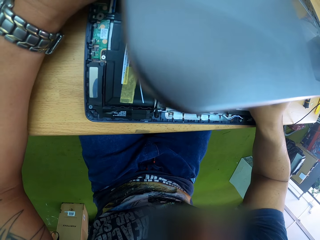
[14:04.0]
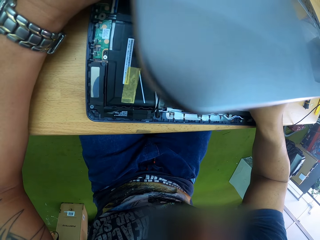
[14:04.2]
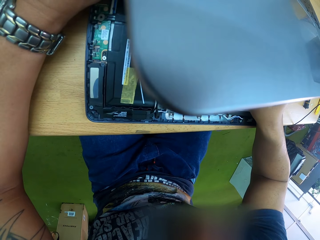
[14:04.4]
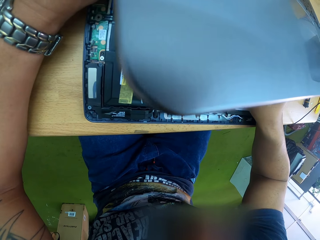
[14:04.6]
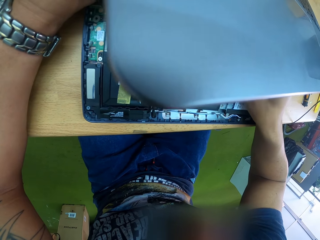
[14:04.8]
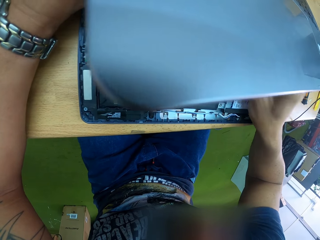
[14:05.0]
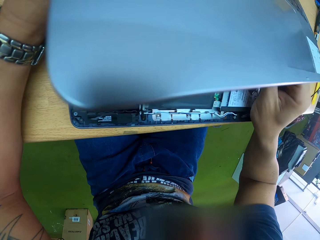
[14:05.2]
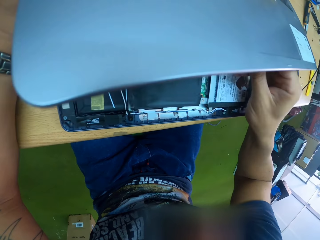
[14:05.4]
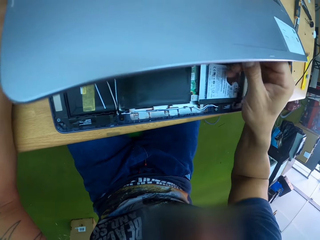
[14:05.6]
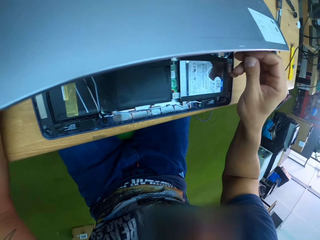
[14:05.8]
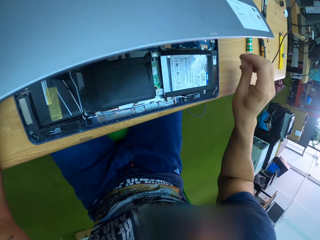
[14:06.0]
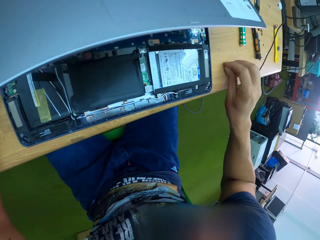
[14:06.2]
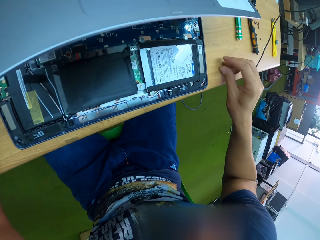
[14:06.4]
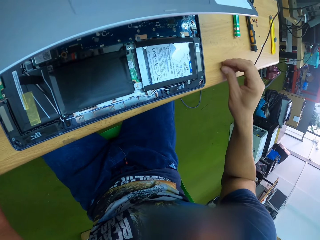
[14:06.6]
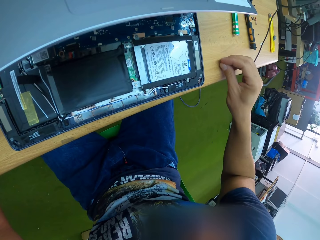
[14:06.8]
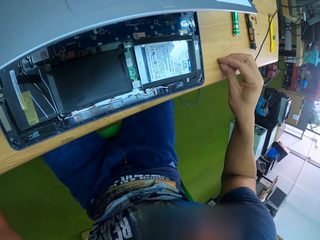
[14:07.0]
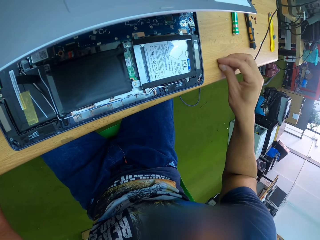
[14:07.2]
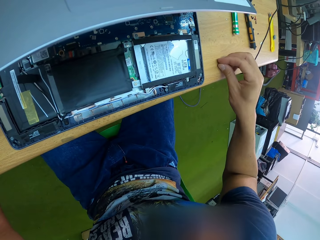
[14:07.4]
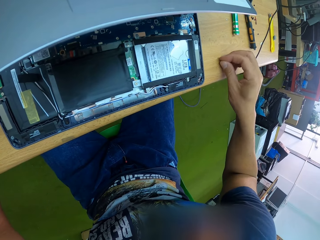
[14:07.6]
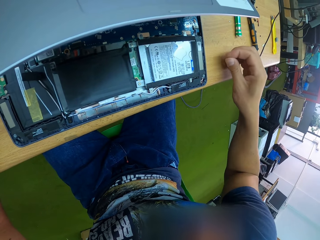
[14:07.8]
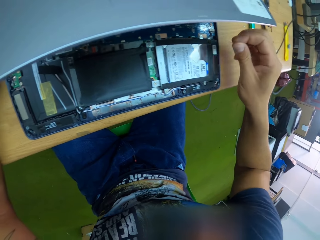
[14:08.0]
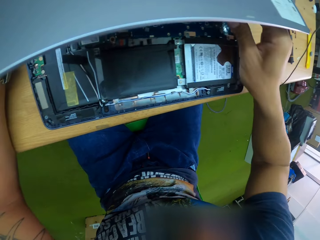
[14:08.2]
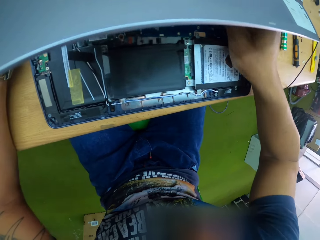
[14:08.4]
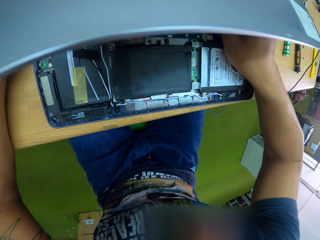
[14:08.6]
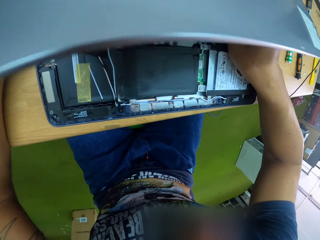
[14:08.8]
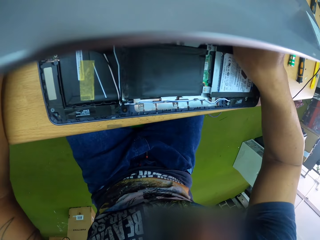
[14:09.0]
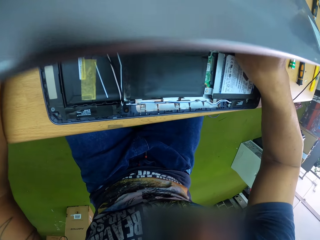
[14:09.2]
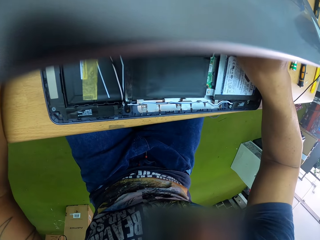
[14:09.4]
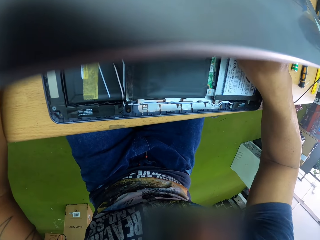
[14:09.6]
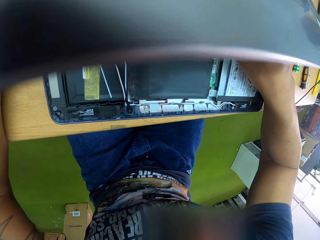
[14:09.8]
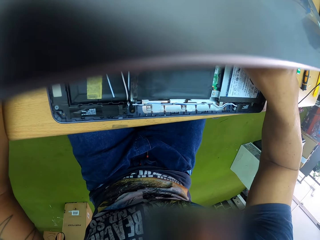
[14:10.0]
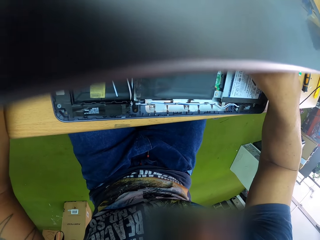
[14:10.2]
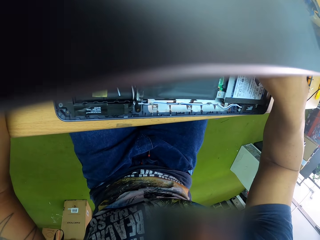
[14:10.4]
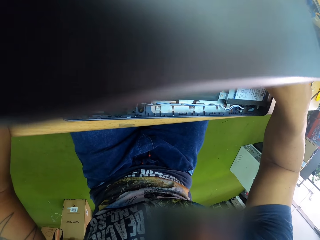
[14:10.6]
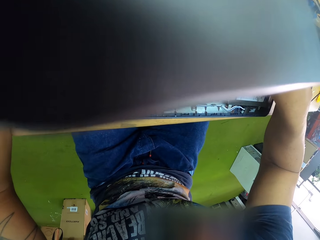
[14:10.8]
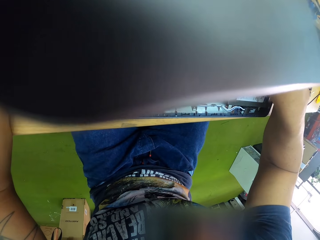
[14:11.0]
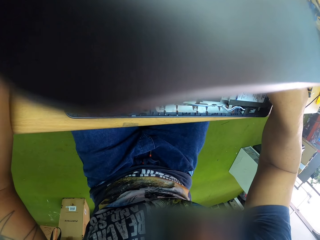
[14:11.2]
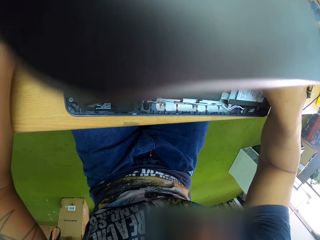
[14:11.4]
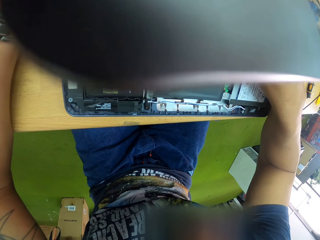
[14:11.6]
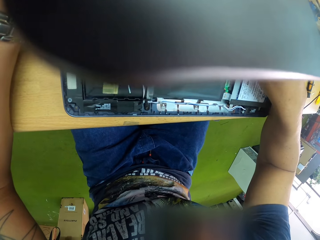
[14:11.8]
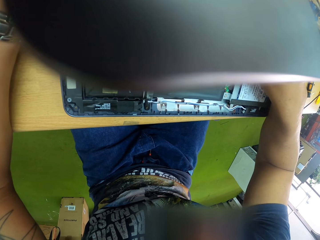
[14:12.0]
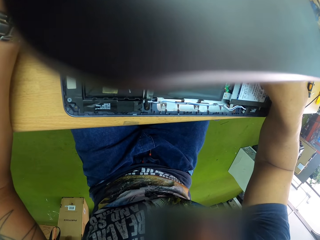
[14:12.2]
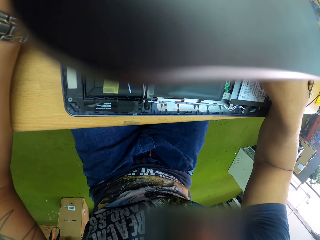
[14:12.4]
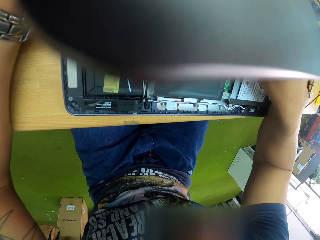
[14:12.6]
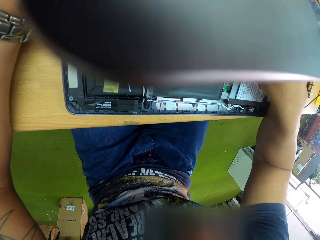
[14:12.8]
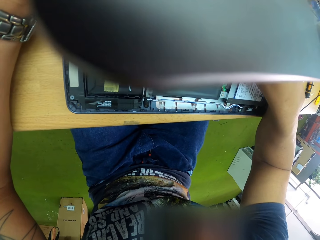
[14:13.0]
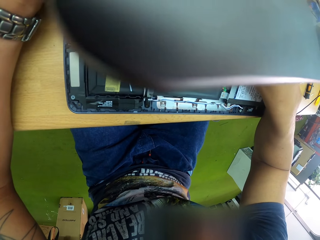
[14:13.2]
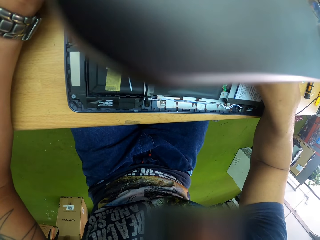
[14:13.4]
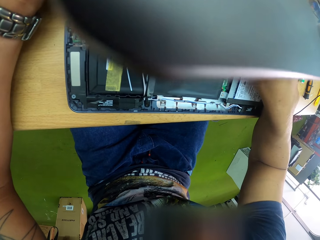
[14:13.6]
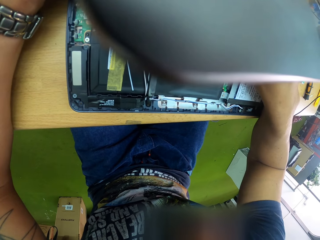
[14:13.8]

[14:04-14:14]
The camera wearer places the pin or piece of paper in his right hand on the table. He picks up the pin from the table with his right hand. He fixes the laptop.

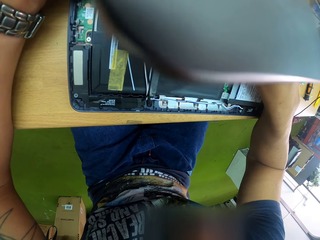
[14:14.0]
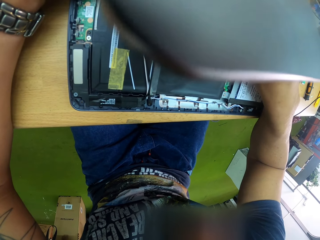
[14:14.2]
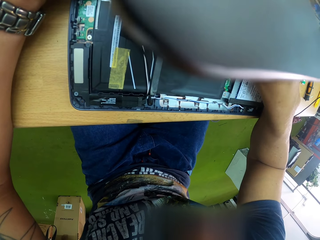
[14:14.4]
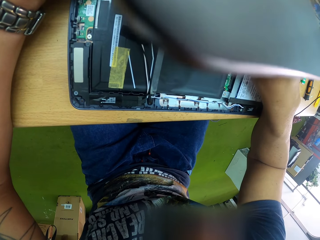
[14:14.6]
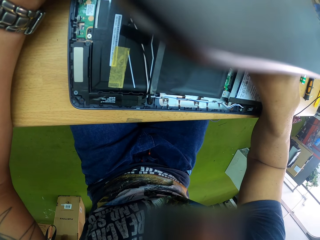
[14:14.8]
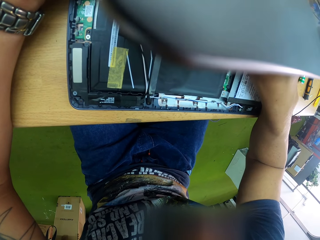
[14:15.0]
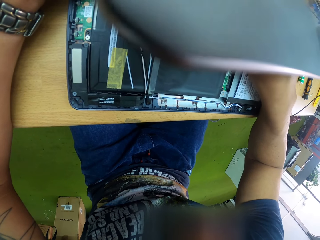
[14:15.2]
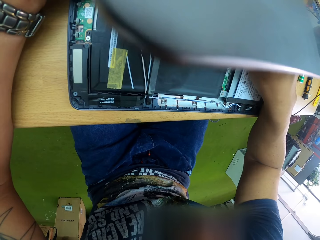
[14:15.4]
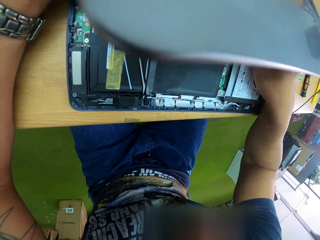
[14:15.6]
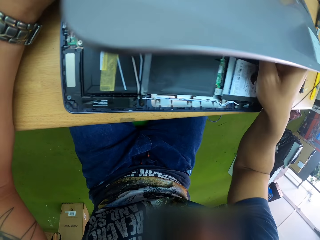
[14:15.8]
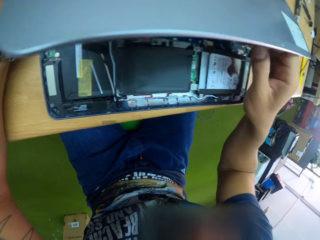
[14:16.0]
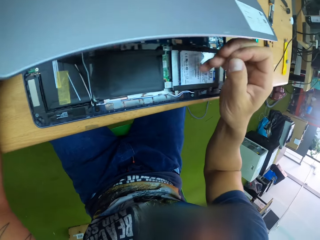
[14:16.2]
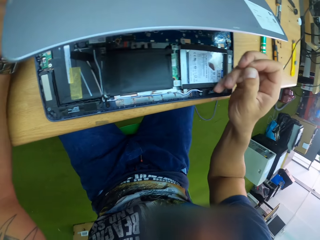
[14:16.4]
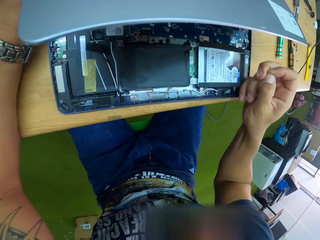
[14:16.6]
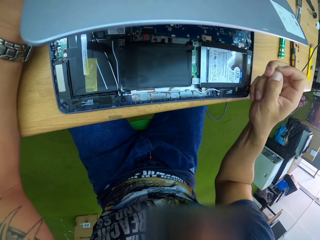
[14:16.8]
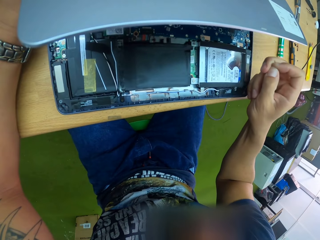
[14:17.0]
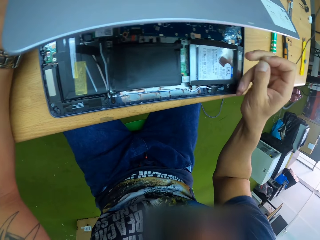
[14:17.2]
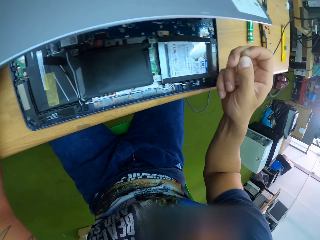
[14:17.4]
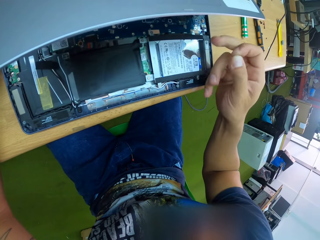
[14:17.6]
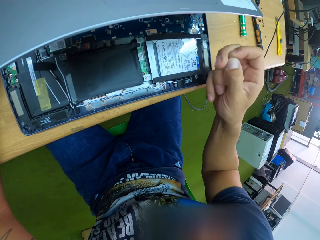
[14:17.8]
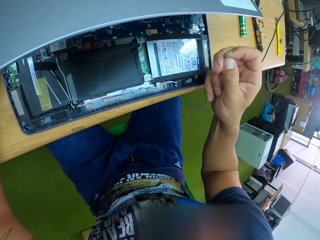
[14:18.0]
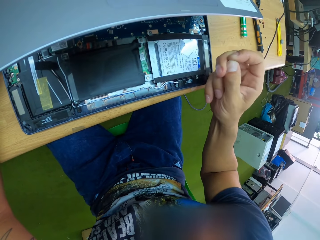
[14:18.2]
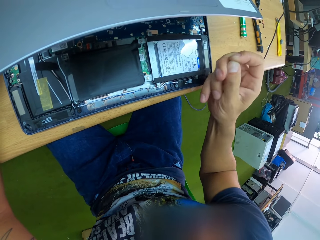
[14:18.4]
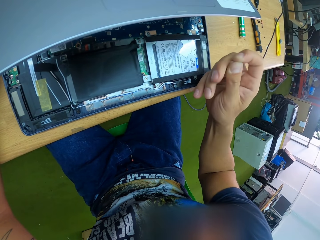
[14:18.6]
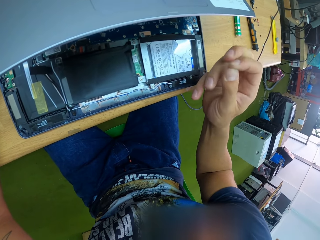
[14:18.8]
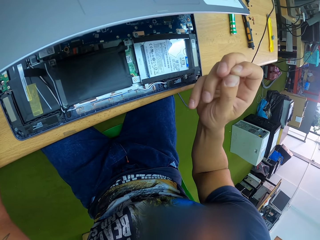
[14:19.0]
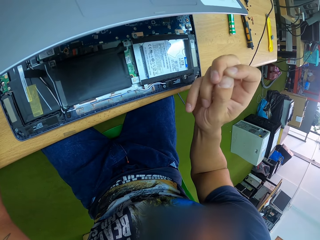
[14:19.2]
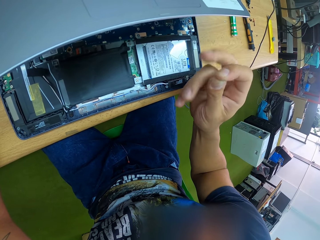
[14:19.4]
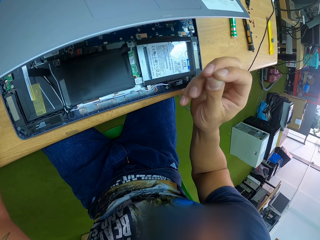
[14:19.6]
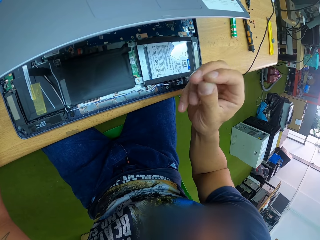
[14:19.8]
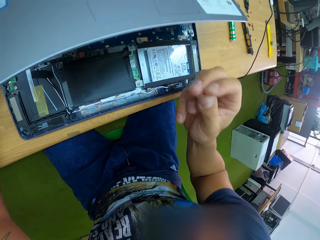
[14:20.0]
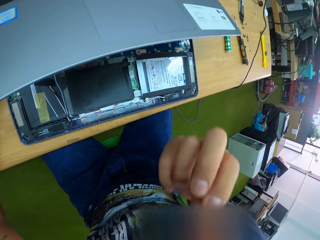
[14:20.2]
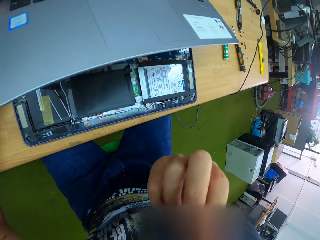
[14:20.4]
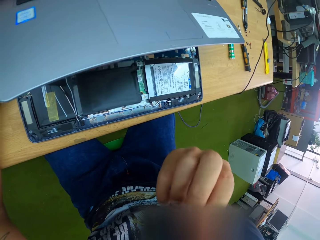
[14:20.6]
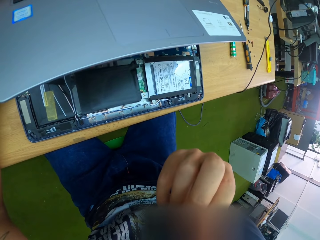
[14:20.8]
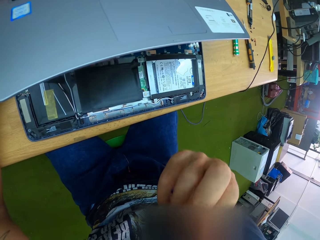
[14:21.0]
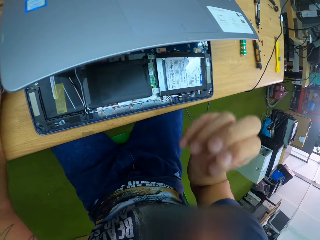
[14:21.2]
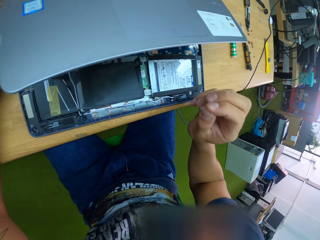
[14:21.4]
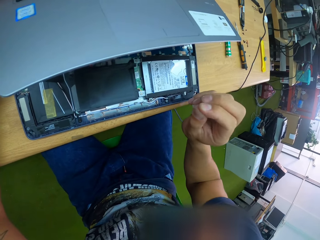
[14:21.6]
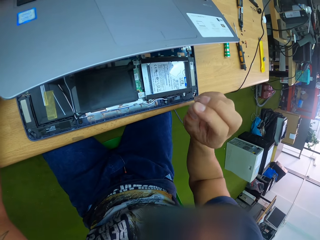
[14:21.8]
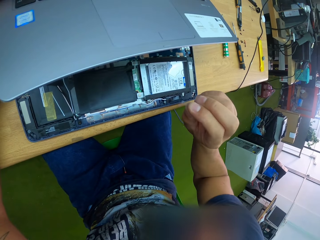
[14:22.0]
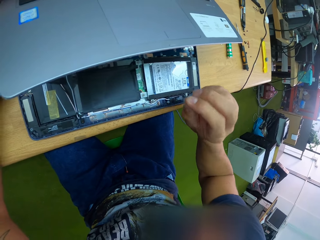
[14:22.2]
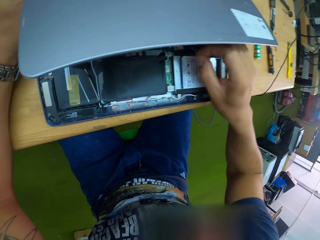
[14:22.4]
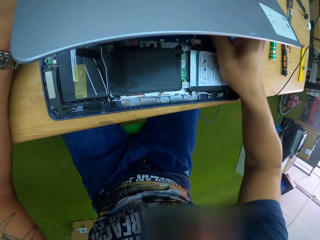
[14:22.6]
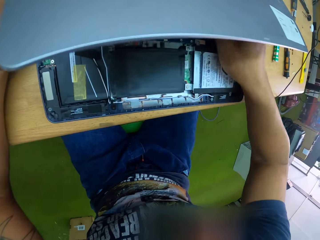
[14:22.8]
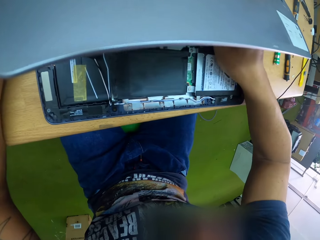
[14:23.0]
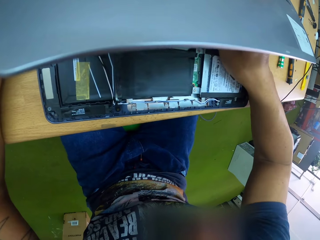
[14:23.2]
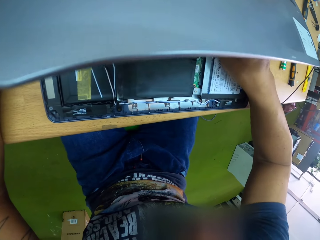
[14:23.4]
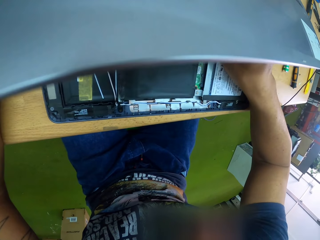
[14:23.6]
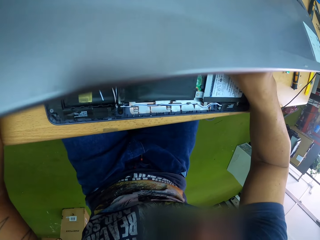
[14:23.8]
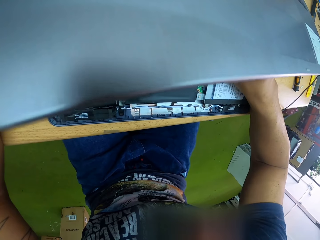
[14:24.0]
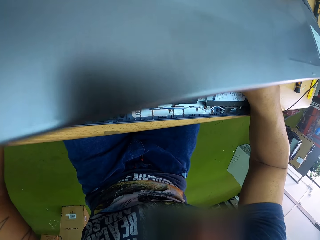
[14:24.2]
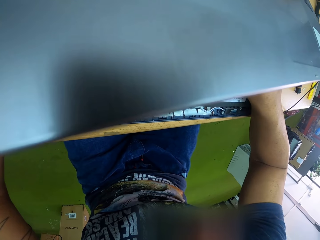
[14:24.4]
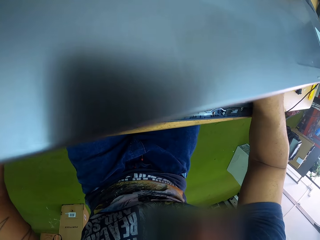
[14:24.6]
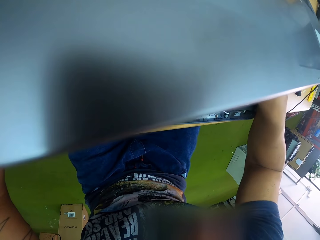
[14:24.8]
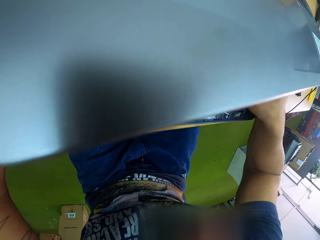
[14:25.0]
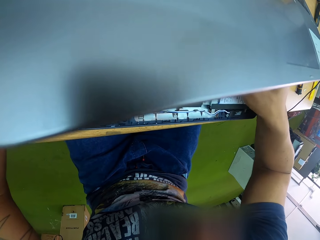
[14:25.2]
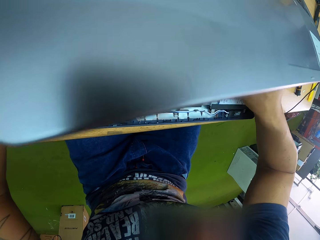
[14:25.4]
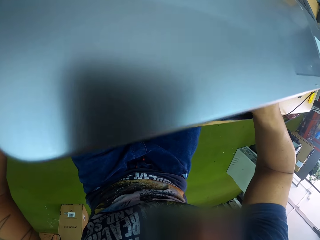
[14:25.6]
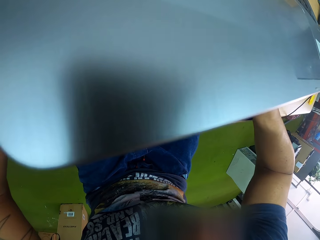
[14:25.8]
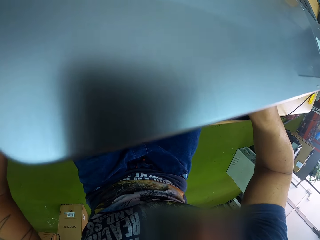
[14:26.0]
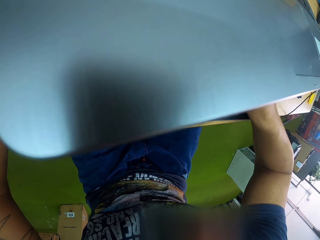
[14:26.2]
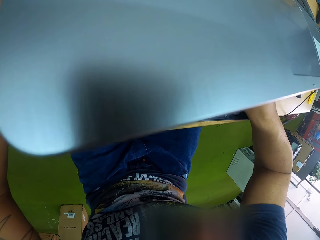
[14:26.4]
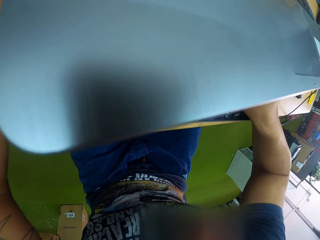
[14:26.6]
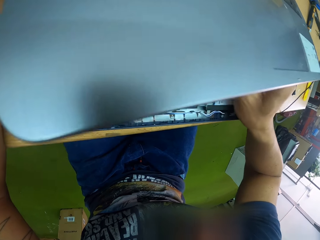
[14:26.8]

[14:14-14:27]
The camera wearer straightens the pin or piece of paper with his right hand. He holds the piece of paper. He straightens the pin in his right hand with his teeth. He puts the paper in his mouth. He holds the pin to the laptop's motherboard with his right hand.
